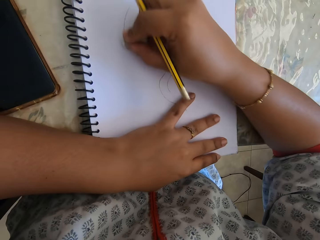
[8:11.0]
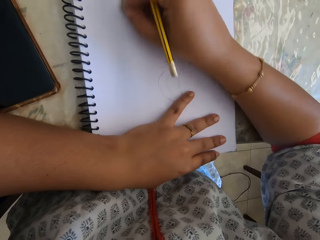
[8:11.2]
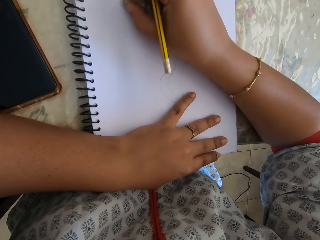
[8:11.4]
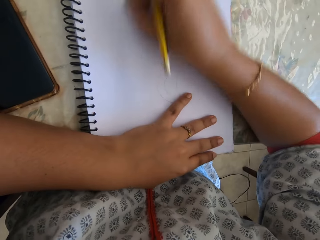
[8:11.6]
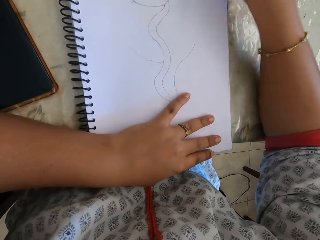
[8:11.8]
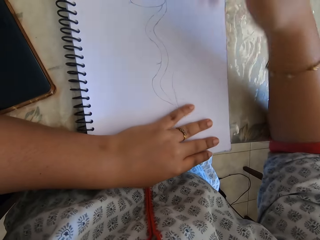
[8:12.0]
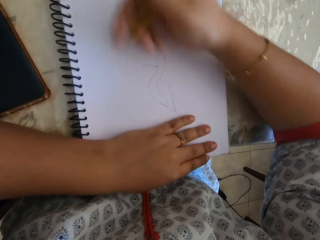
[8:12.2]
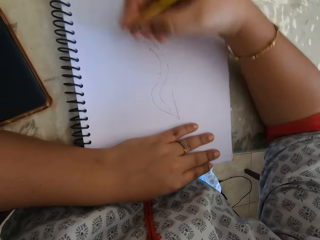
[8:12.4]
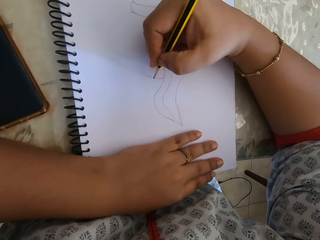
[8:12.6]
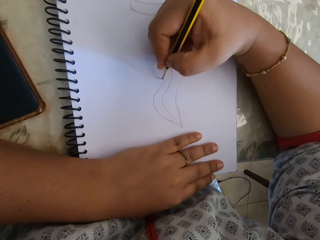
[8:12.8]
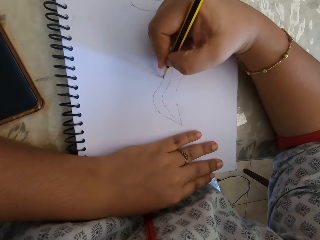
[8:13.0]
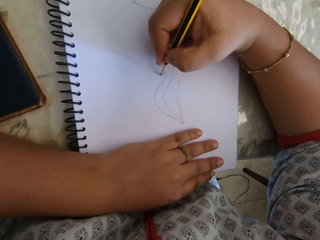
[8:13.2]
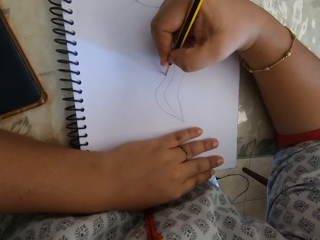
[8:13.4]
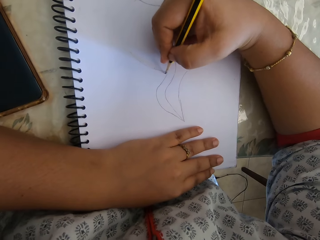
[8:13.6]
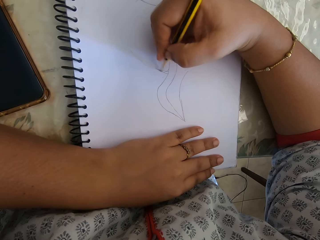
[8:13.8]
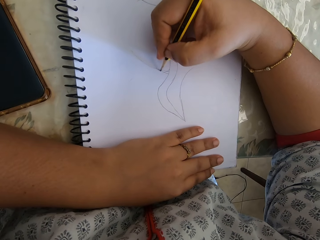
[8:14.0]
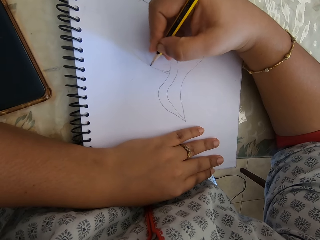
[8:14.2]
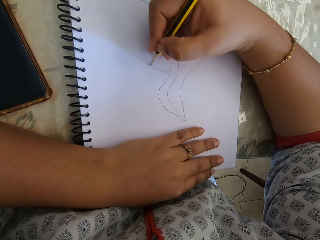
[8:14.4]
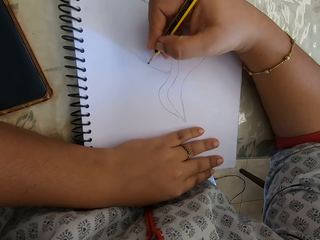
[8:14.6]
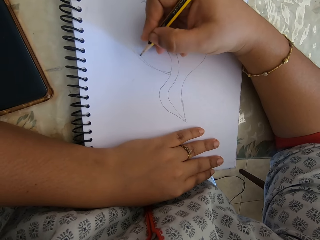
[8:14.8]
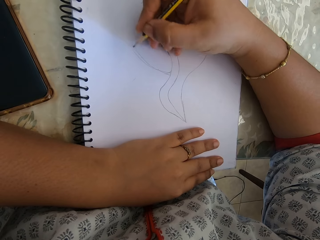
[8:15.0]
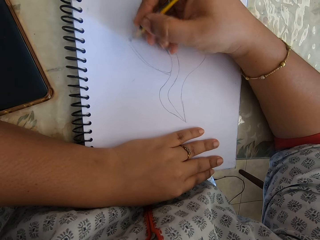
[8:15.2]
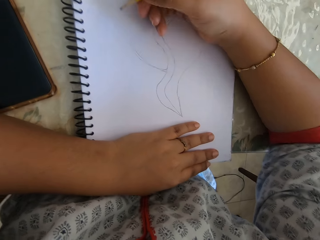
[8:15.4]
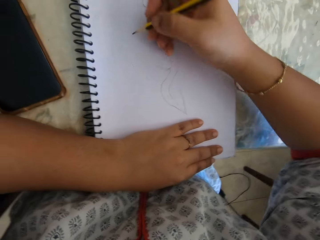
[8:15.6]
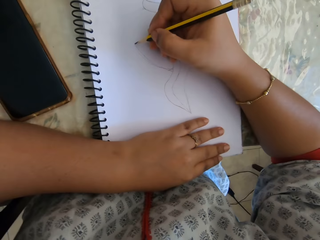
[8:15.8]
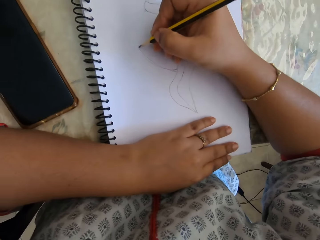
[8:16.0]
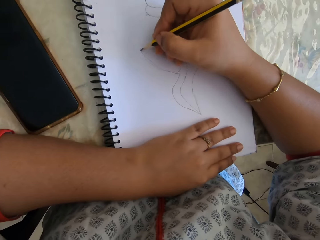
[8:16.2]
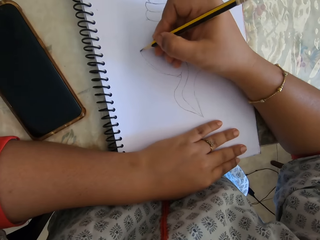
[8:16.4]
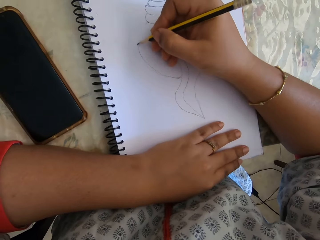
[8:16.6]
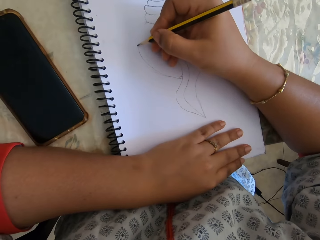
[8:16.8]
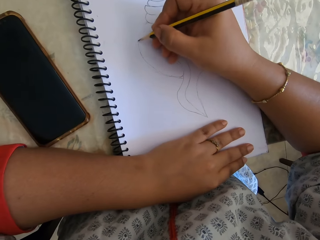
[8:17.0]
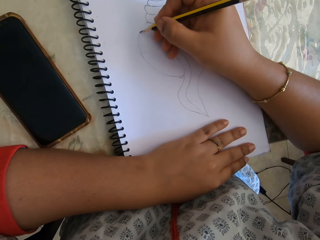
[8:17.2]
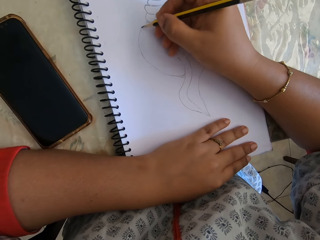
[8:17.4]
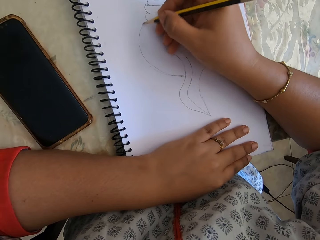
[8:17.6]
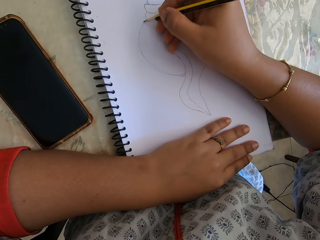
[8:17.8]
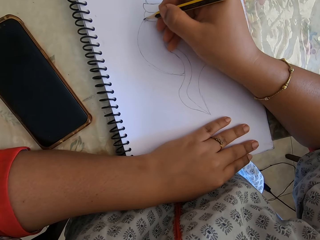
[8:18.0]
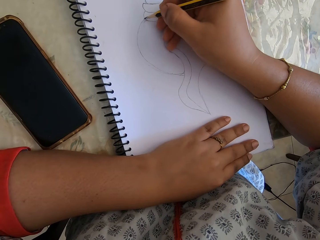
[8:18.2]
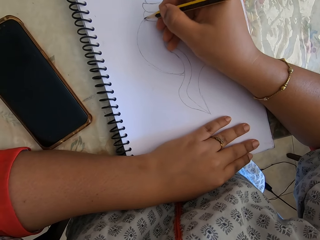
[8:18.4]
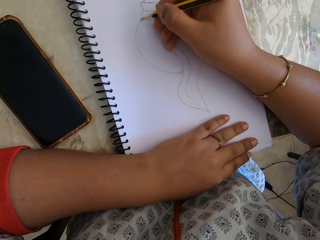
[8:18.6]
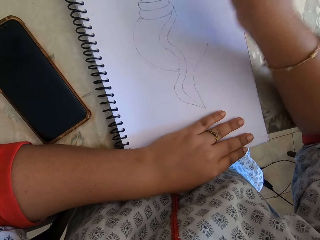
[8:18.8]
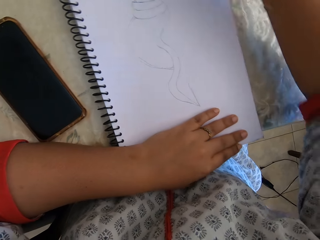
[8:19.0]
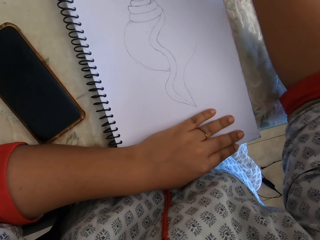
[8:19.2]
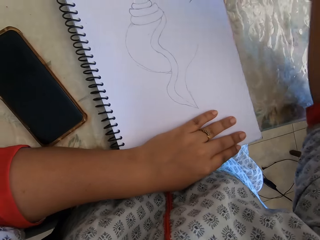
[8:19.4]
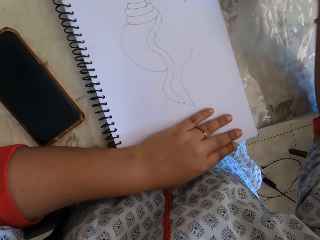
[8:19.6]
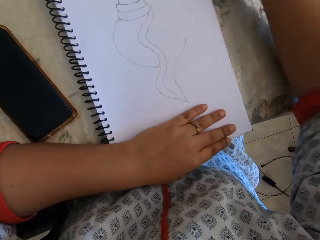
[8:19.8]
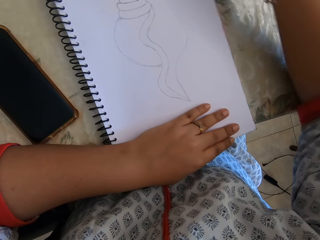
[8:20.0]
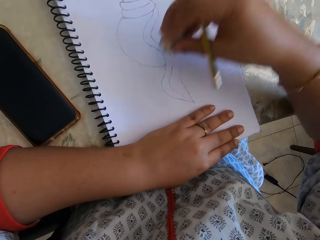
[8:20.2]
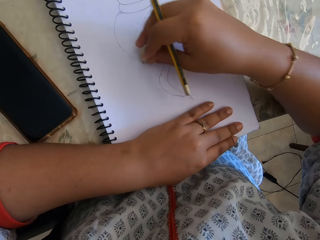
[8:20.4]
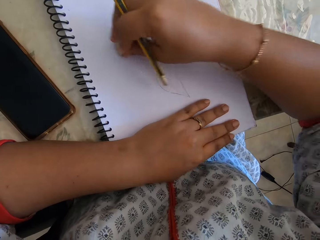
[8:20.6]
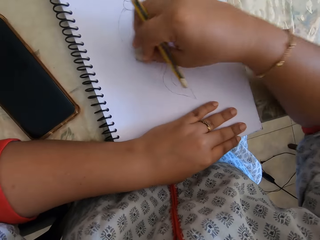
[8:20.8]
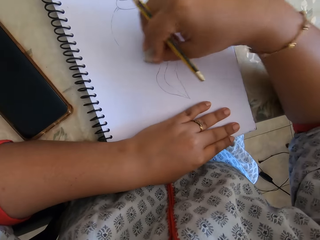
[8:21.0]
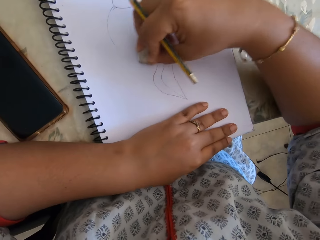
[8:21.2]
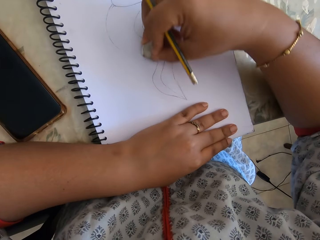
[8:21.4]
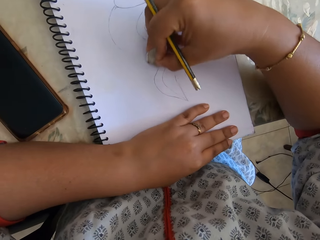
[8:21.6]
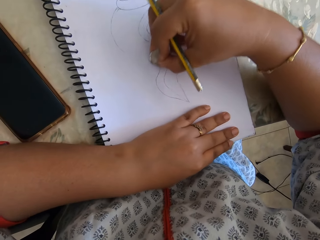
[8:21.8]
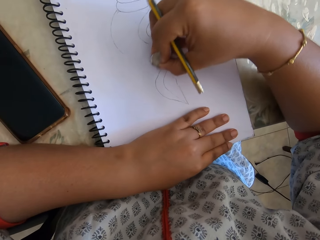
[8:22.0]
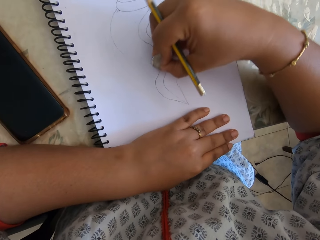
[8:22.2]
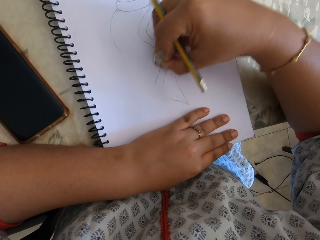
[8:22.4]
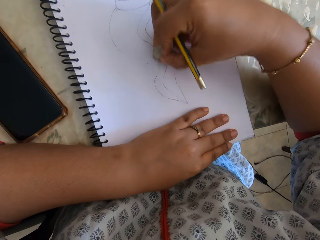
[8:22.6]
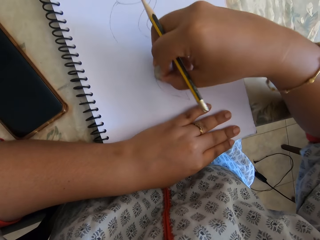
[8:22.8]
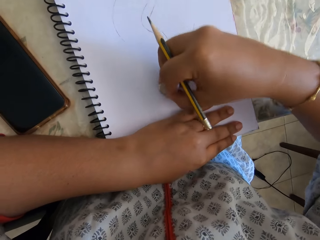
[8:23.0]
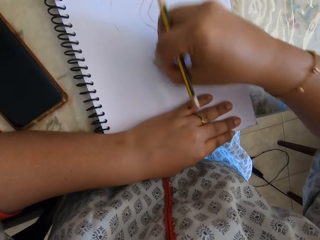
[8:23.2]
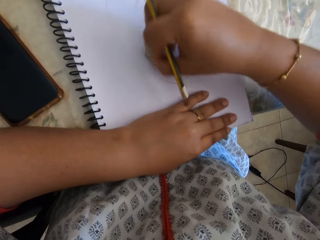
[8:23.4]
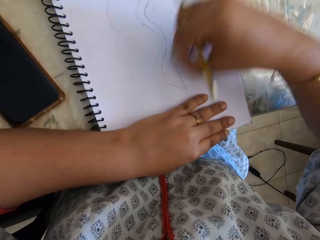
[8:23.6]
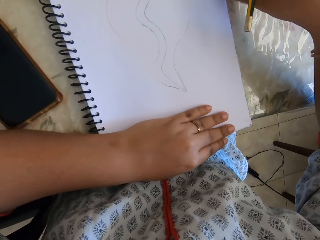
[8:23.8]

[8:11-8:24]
The camera wearer draws with a pencil on the notebook. They erase the drawing with an eraser.

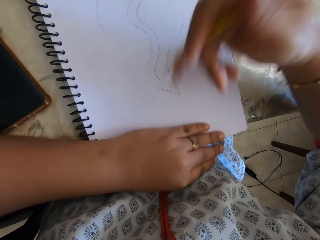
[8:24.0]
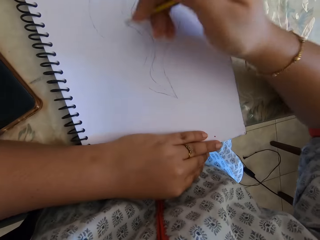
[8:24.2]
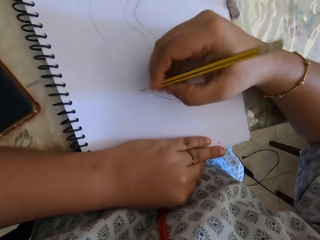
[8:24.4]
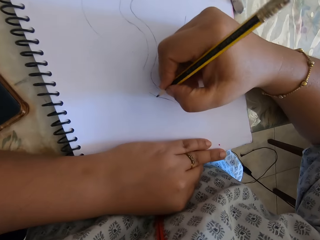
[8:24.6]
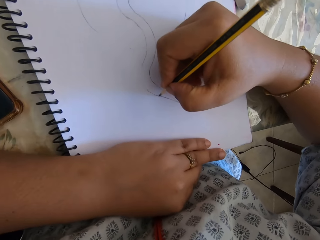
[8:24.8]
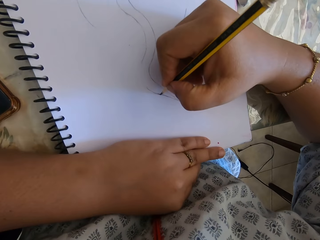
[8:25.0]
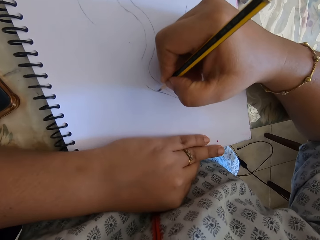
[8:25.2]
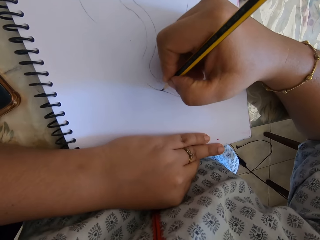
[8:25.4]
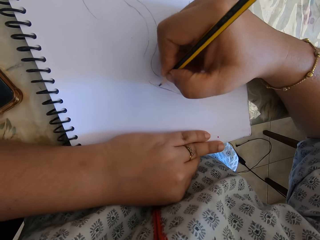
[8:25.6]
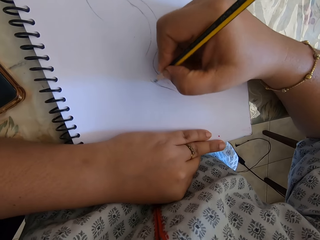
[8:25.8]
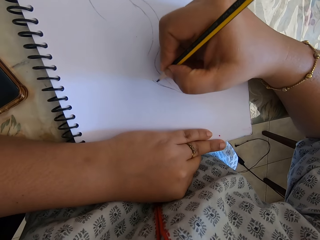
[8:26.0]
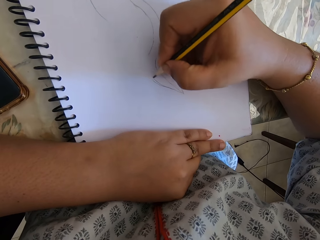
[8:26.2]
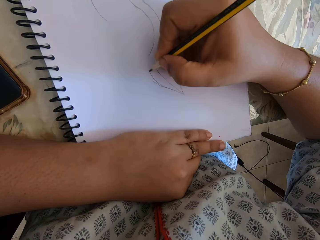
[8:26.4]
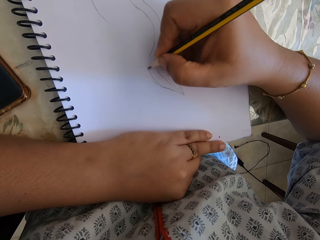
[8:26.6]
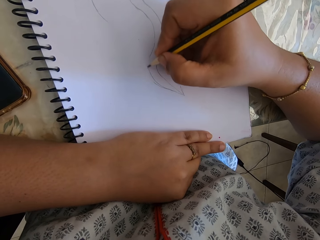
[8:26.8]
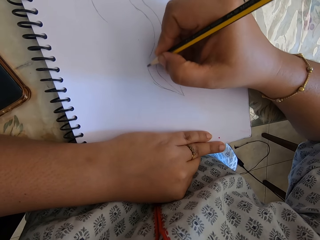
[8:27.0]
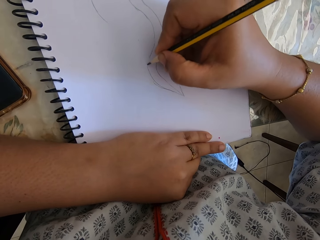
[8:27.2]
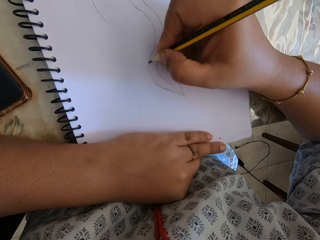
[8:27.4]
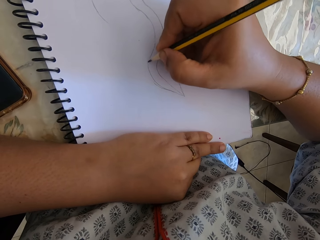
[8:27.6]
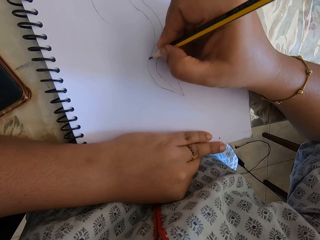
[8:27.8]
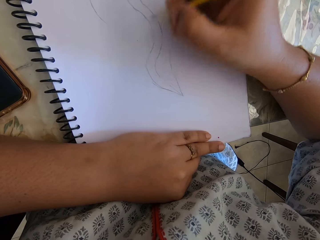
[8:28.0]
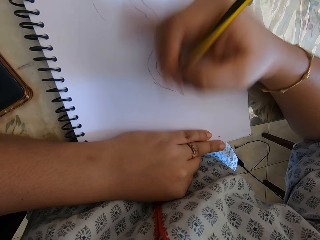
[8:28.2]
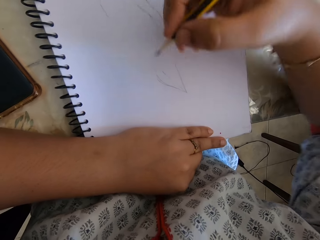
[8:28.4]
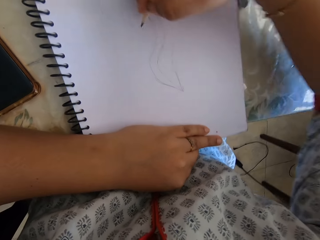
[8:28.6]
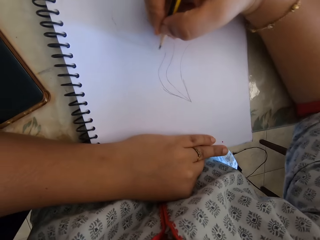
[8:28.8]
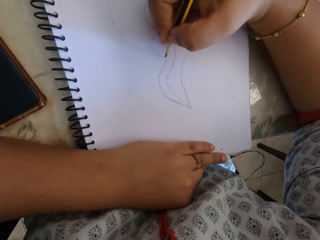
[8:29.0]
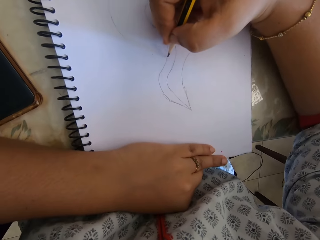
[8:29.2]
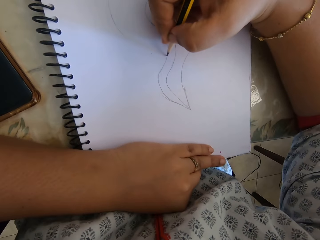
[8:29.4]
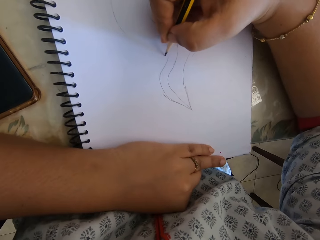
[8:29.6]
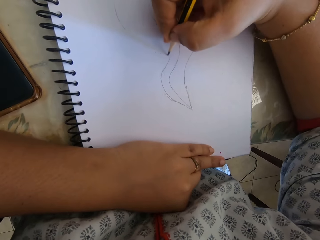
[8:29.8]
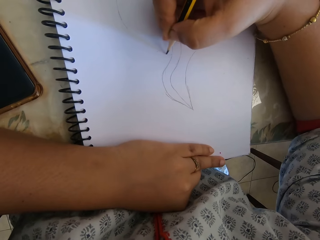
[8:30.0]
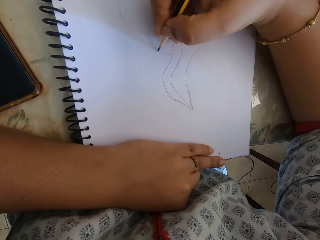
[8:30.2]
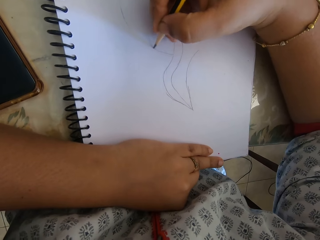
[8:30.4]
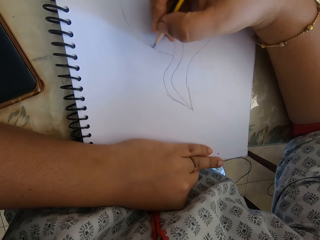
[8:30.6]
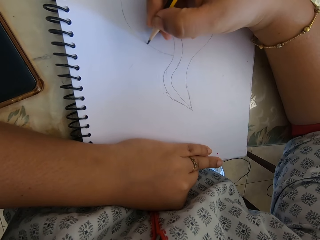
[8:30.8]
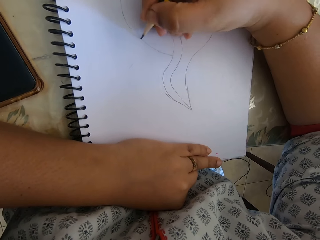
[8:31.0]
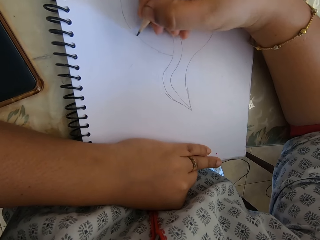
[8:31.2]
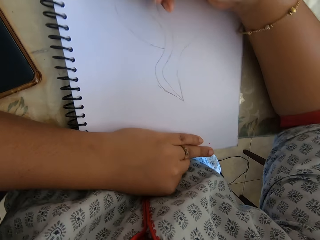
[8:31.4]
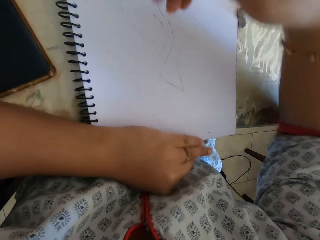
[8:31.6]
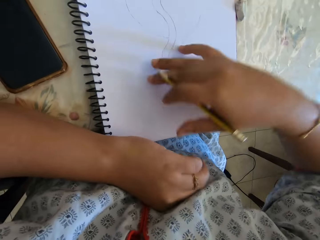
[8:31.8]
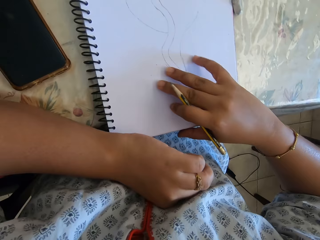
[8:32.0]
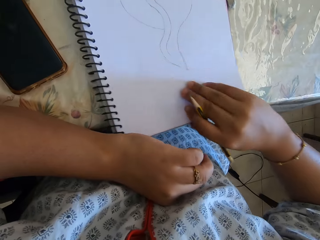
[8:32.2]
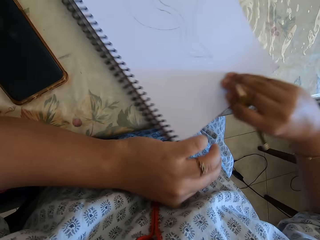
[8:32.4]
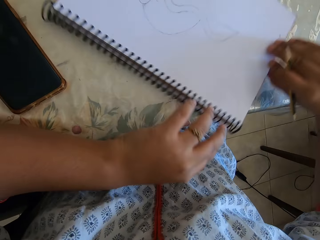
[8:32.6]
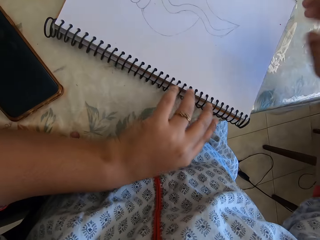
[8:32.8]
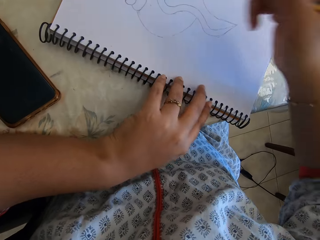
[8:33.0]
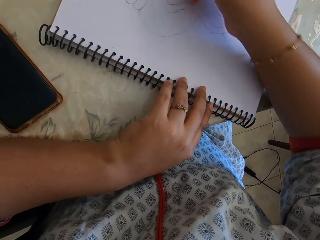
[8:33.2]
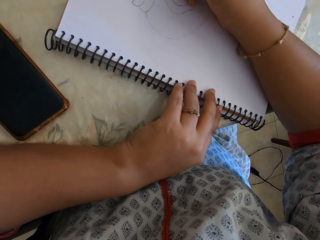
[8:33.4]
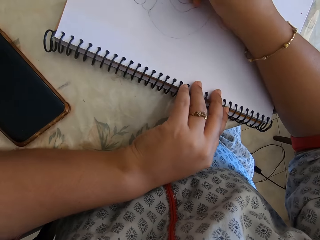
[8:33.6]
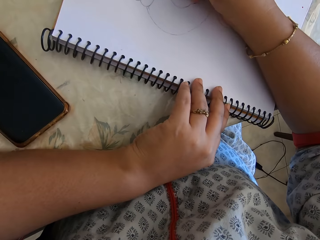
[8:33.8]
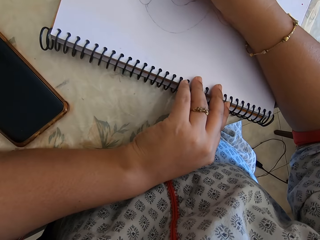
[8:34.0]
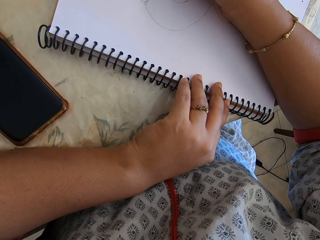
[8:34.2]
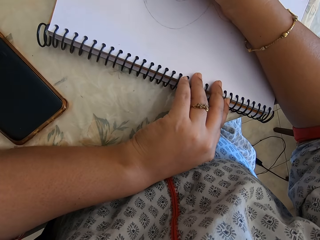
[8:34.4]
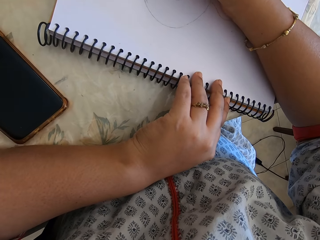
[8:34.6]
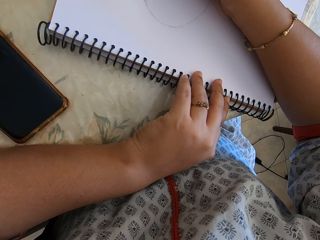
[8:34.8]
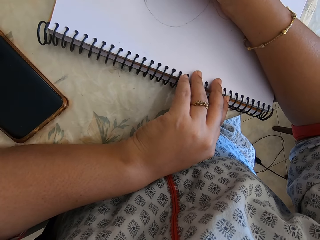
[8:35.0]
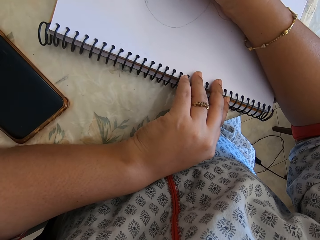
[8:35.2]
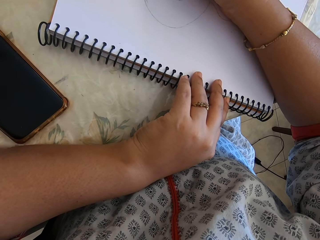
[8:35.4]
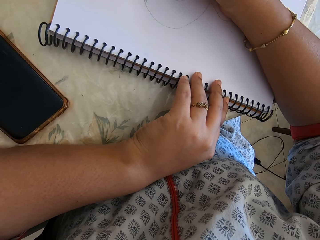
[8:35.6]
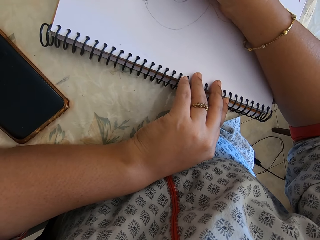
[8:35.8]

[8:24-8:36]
The camera wearer draws with a pencil on the notebook. They turn the notebook. They draw with the pencil on the notebook.
